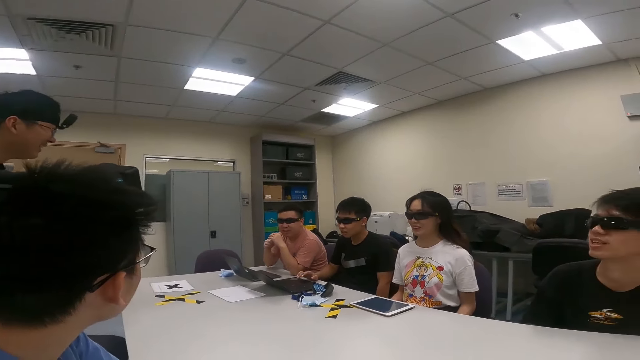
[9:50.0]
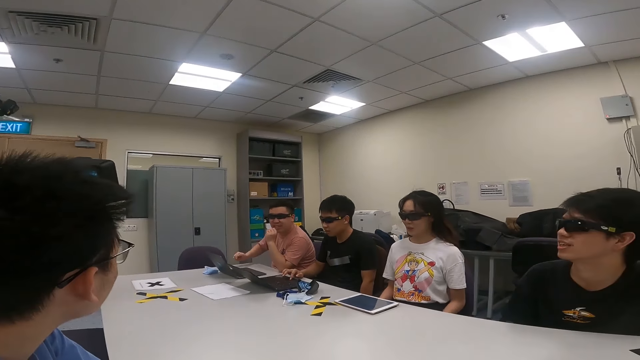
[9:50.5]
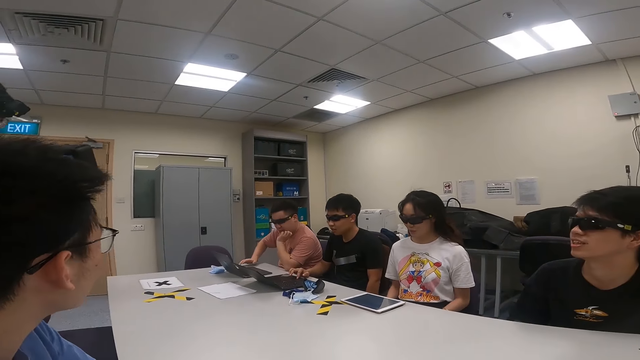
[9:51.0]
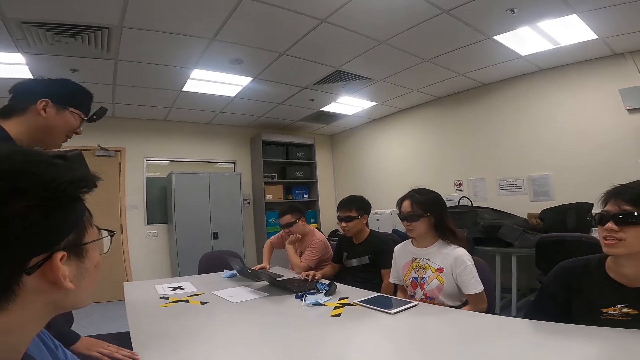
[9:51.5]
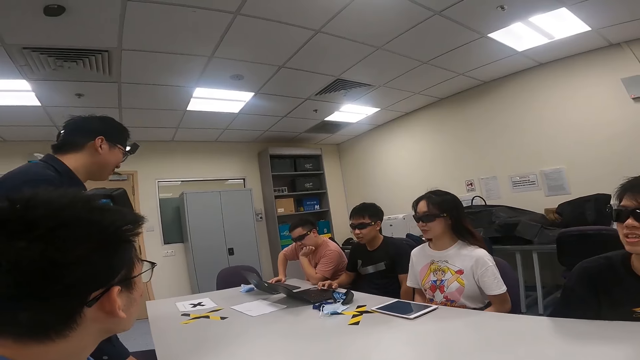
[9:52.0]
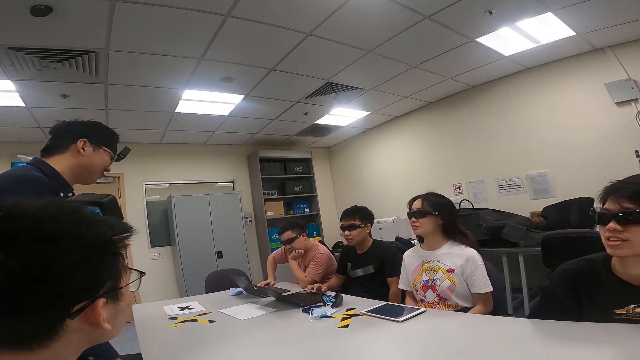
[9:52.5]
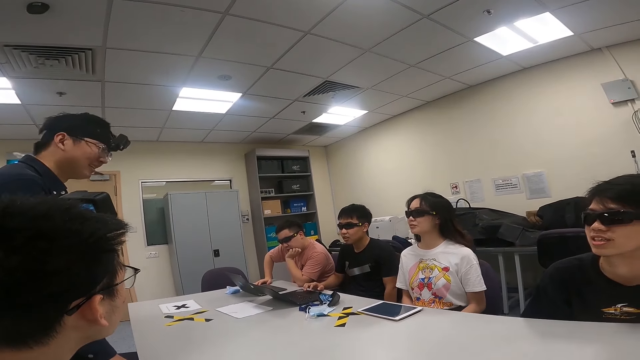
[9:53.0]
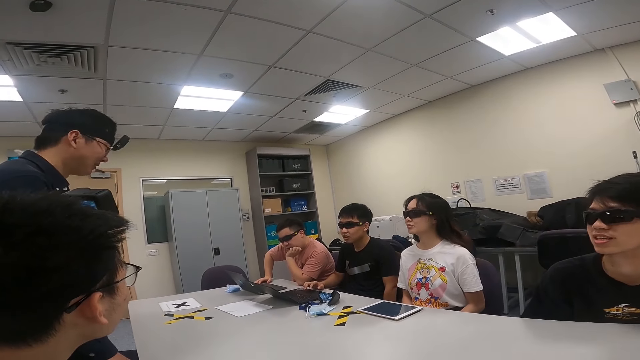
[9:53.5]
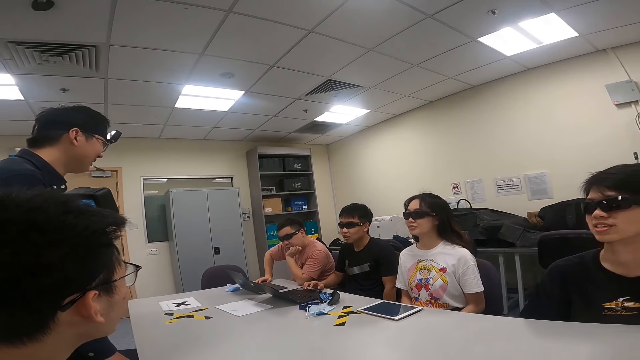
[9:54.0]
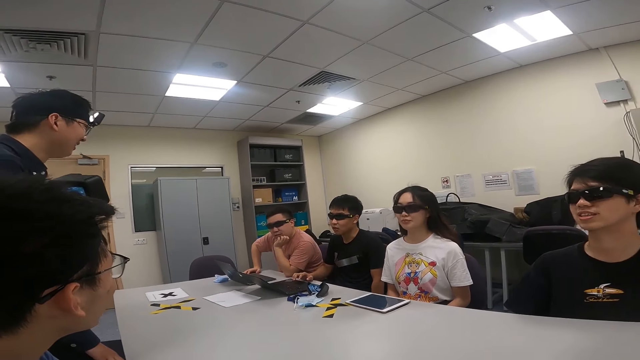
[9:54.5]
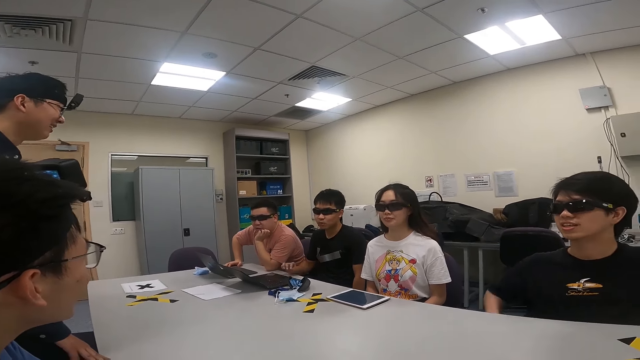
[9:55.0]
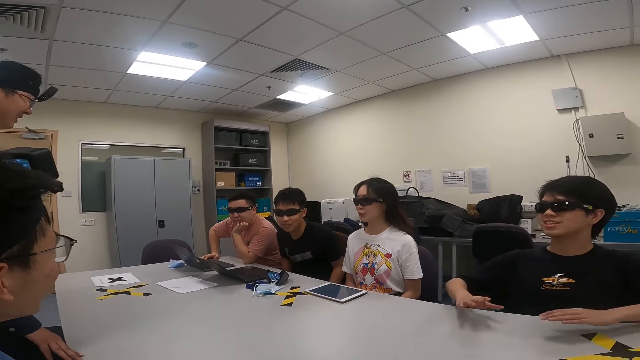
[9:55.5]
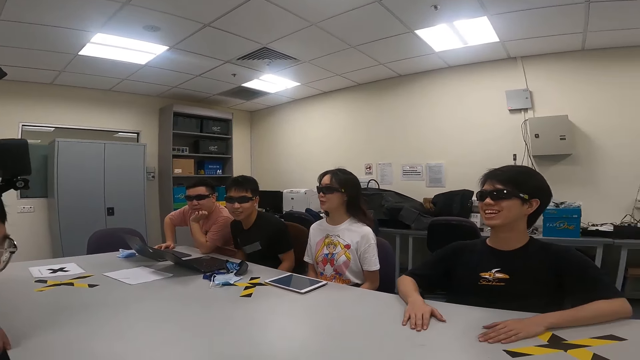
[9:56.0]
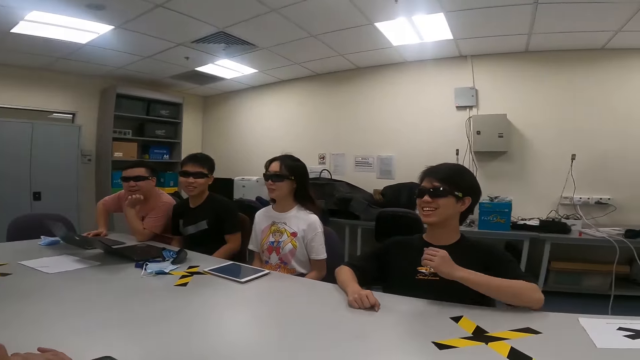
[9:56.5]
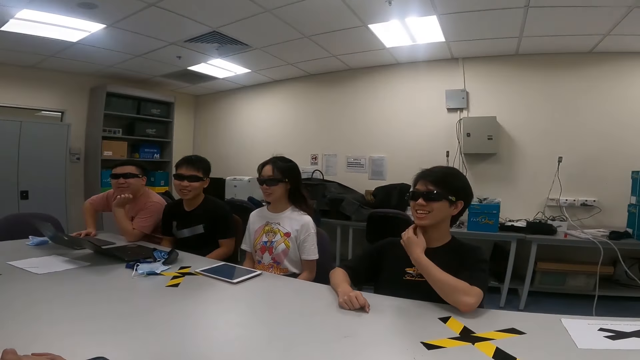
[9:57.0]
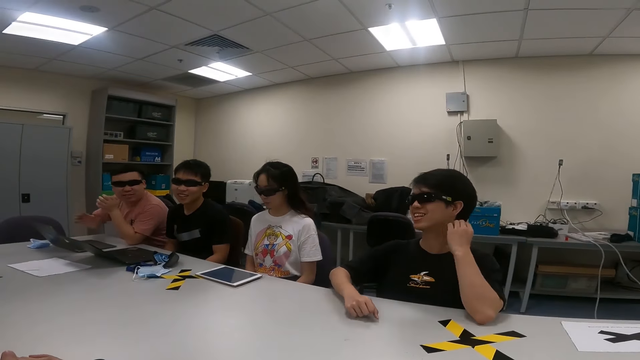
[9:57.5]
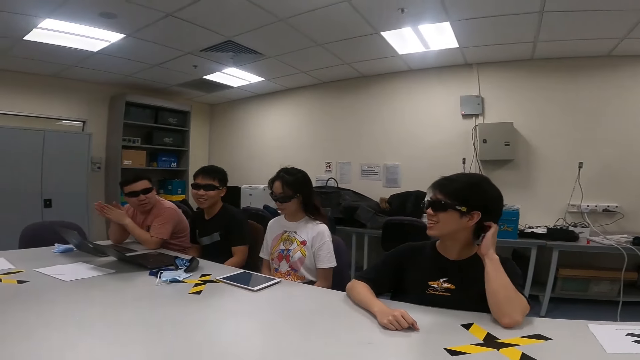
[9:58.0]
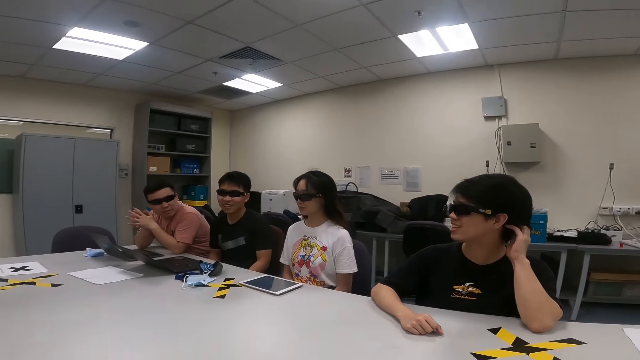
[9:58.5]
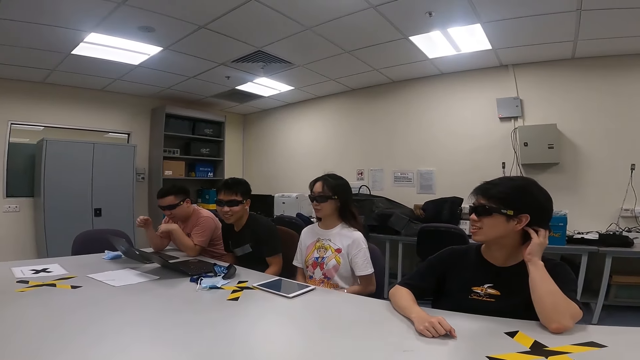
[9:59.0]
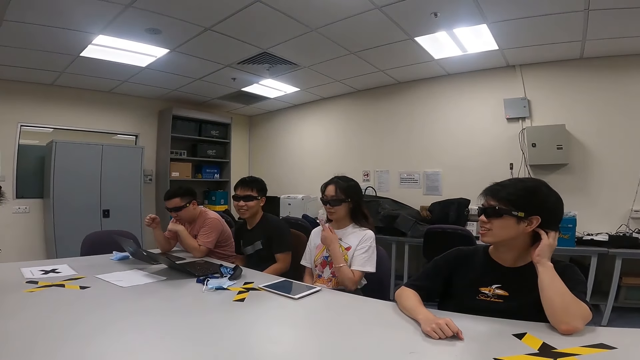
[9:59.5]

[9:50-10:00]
A person touches the table and holds the chin. Another person swings on the chair. A third person places hands on the table and touches the hair. The first person holds hands together.

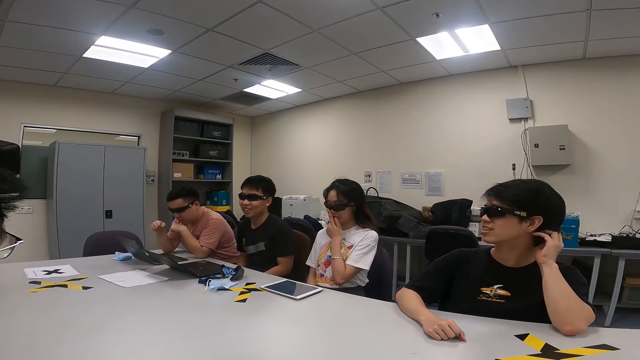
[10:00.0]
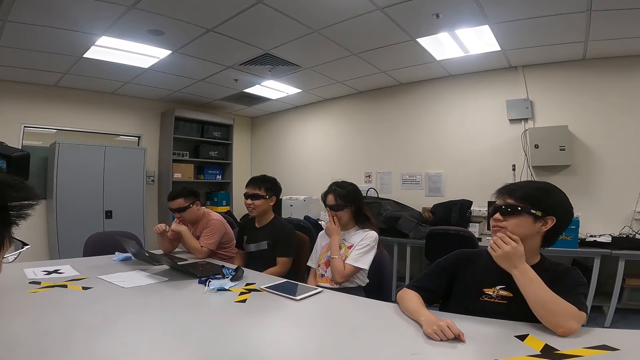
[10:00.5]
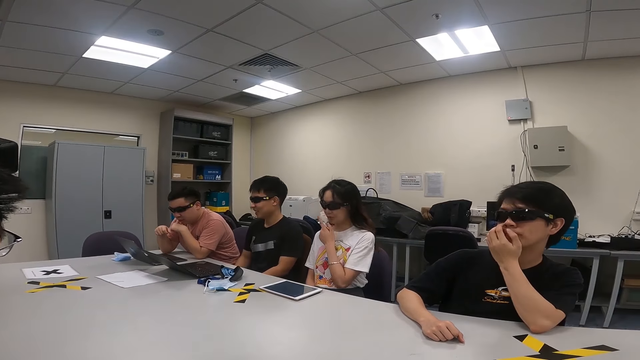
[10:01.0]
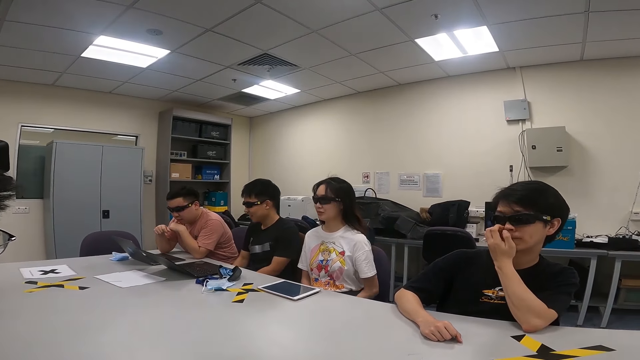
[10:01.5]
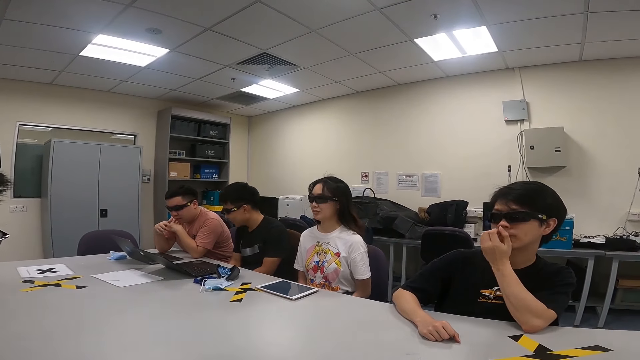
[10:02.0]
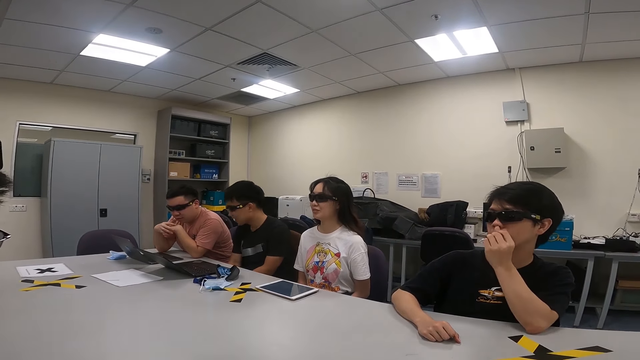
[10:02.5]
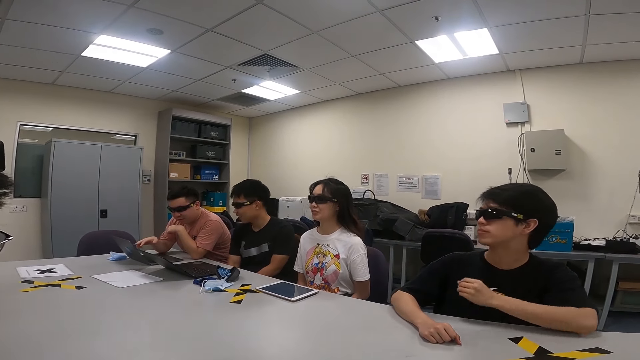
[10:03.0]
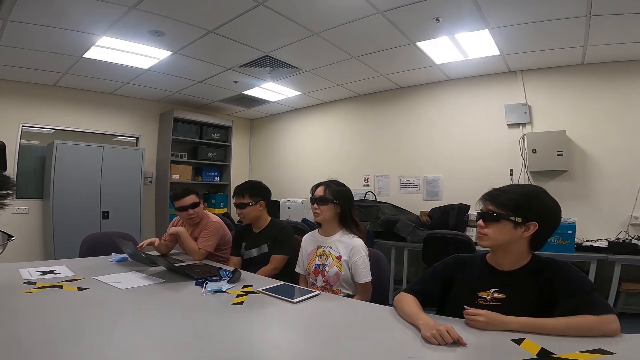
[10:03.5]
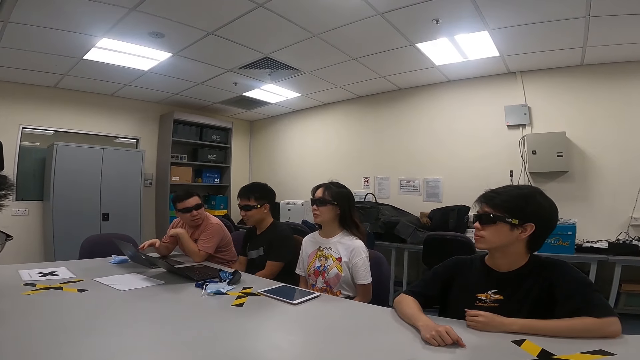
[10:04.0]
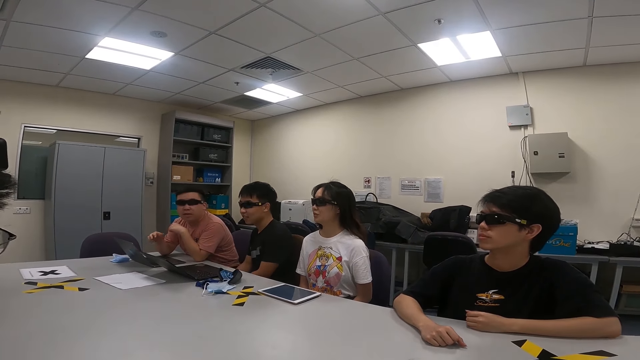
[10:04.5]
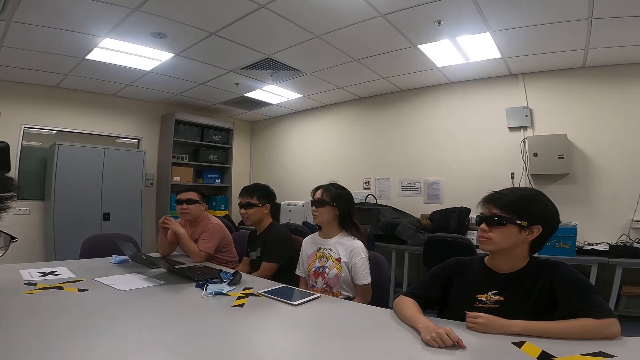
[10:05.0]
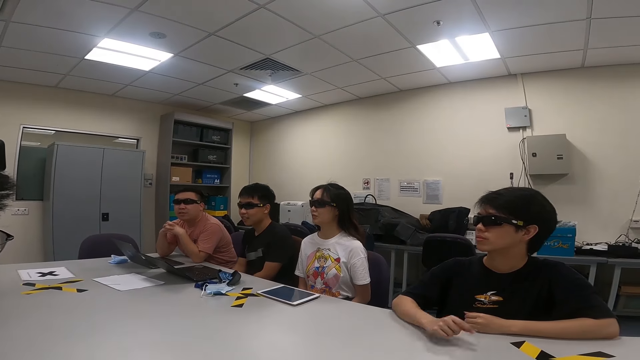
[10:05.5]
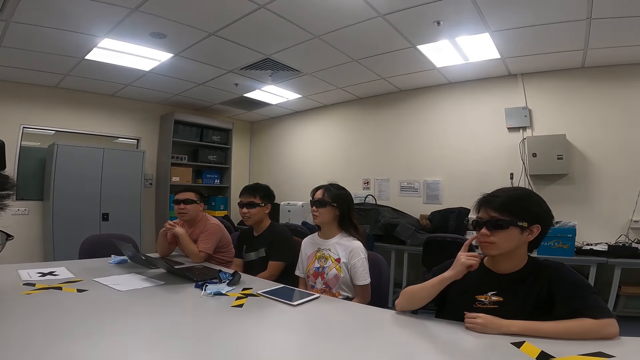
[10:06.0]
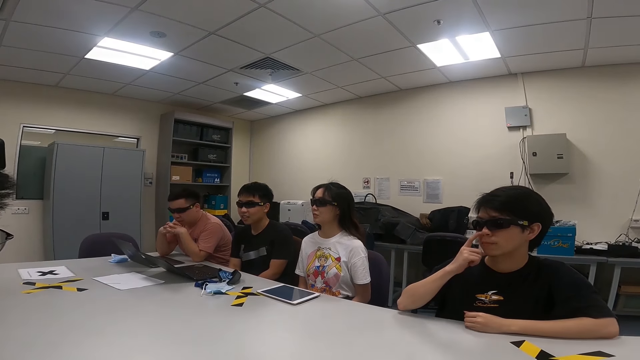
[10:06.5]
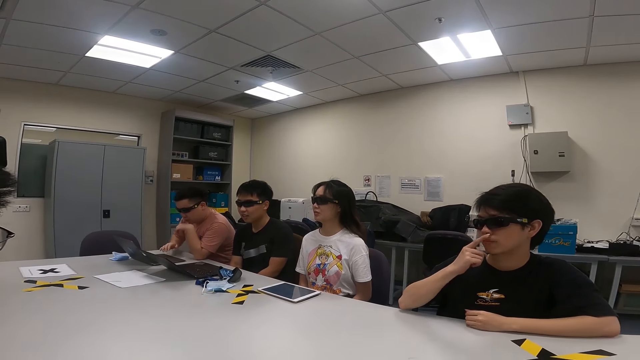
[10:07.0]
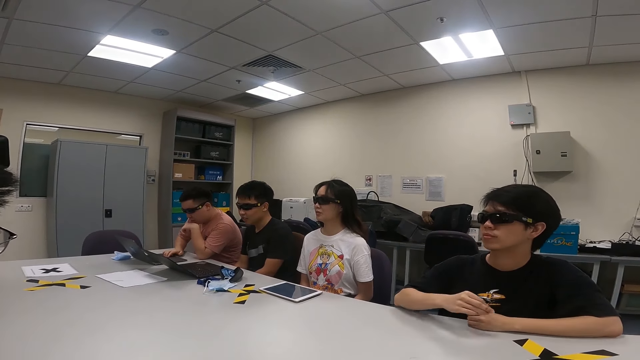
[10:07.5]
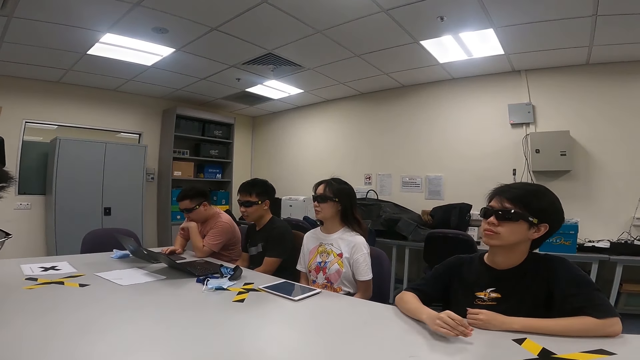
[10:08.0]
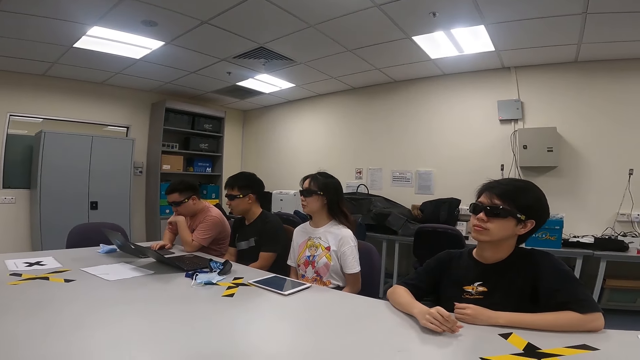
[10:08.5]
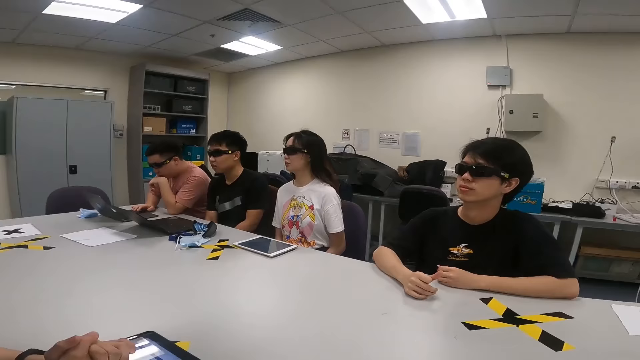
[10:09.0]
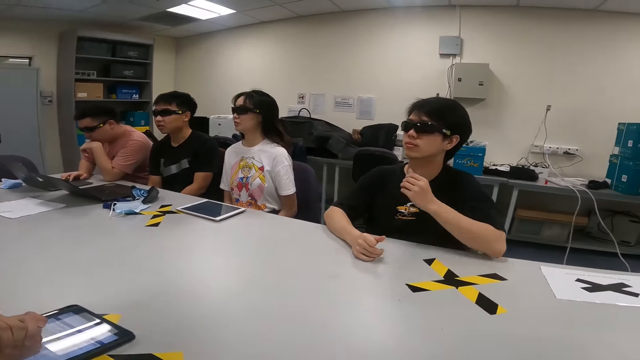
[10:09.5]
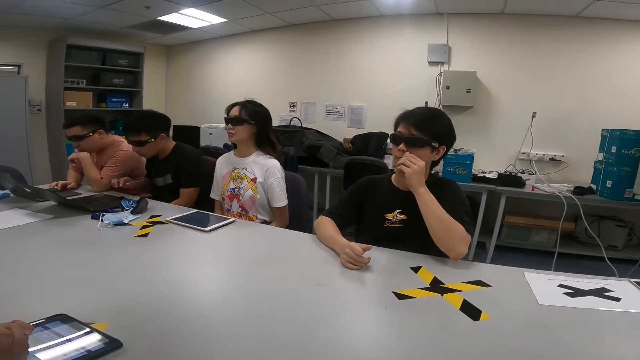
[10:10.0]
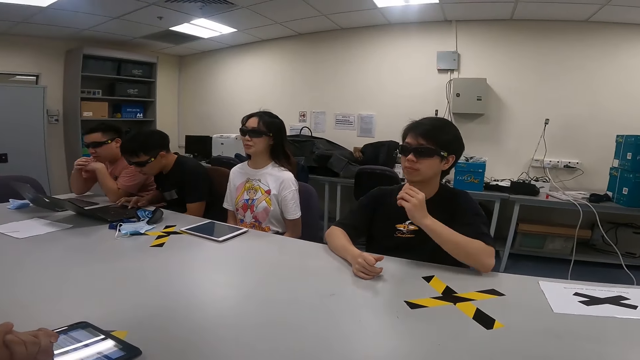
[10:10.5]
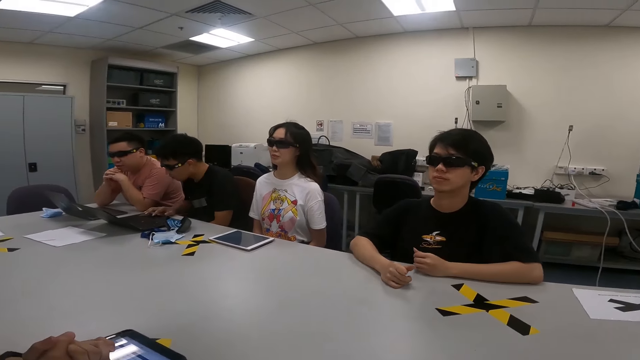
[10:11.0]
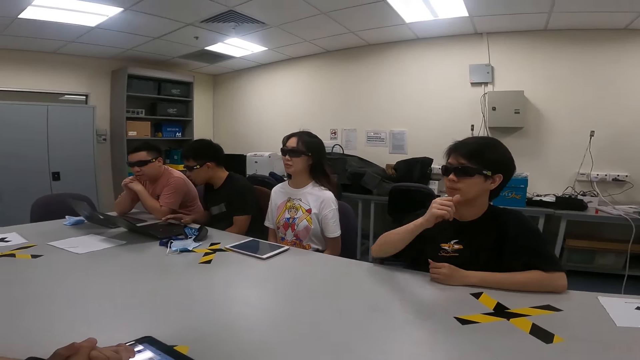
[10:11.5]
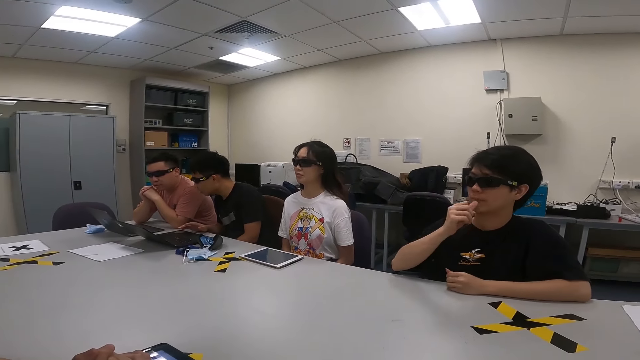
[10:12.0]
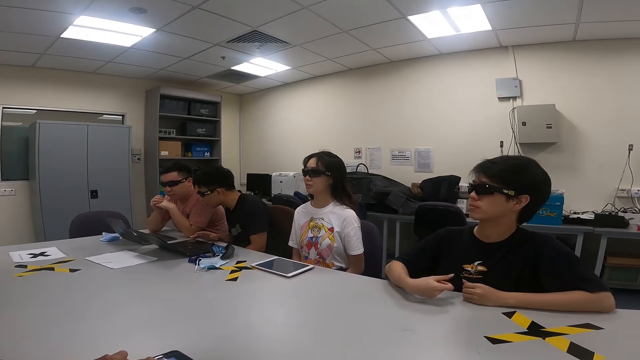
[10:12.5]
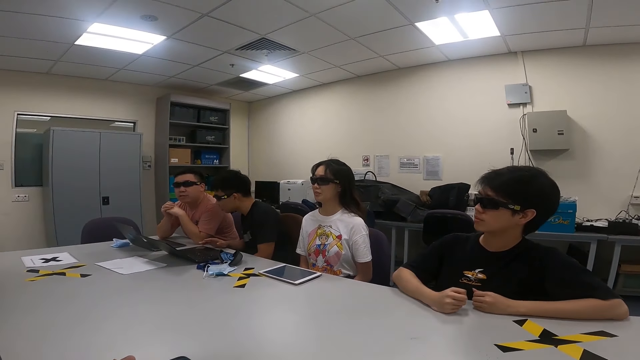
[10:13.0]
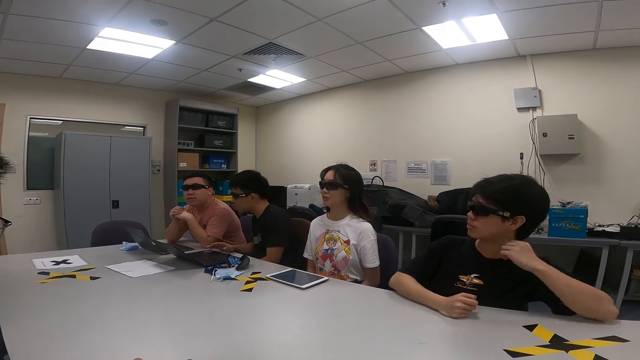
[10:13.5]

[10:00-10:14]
A person moves the hands. Another person touches the nose. The first person holds hands and points at the laptop. The second person rests hands on the table. The first person holds hands. The second person touches the nose. The first person touches the laptop. A third person operates the laptop. The first person holds hands.
